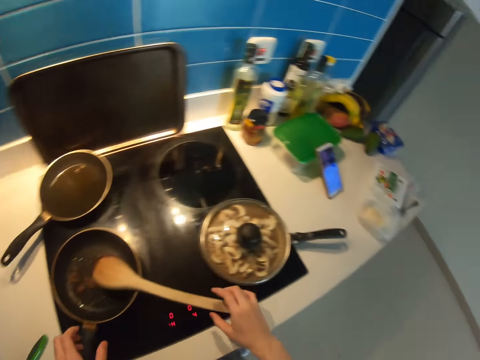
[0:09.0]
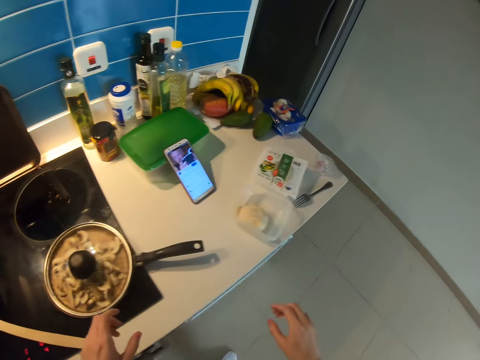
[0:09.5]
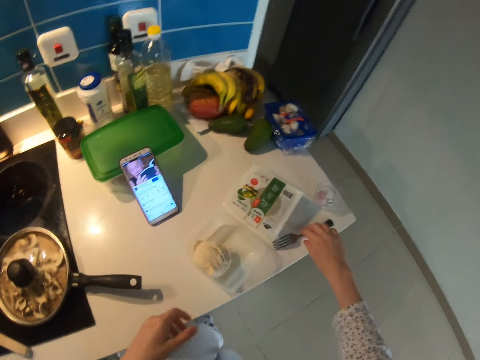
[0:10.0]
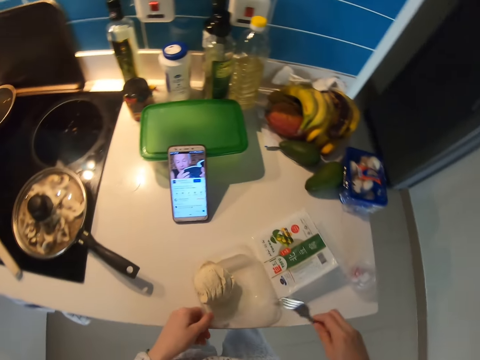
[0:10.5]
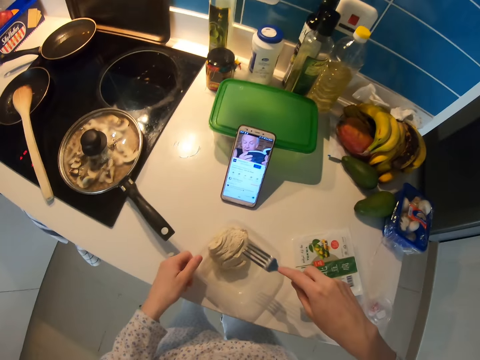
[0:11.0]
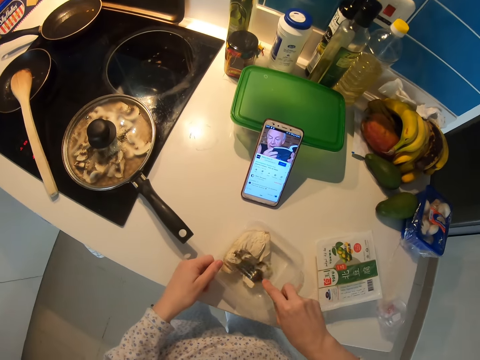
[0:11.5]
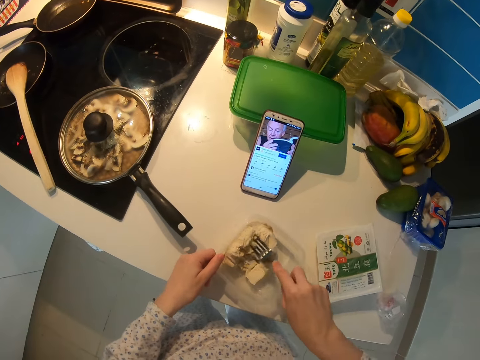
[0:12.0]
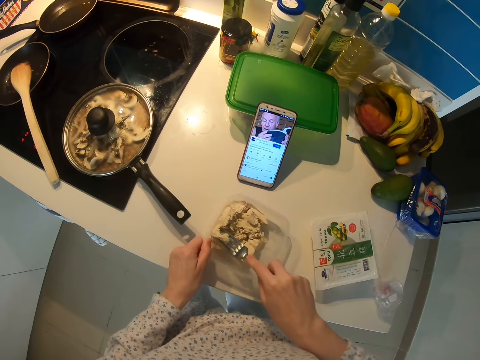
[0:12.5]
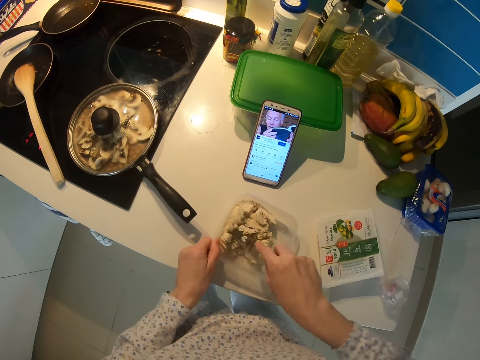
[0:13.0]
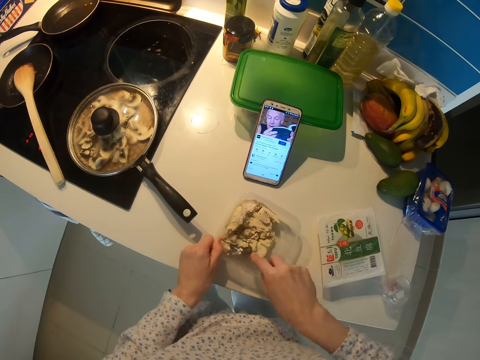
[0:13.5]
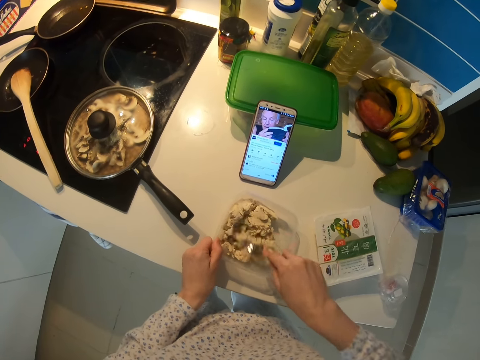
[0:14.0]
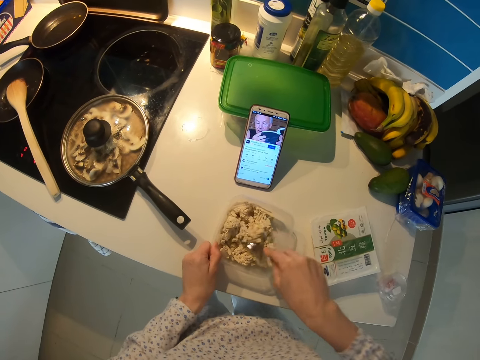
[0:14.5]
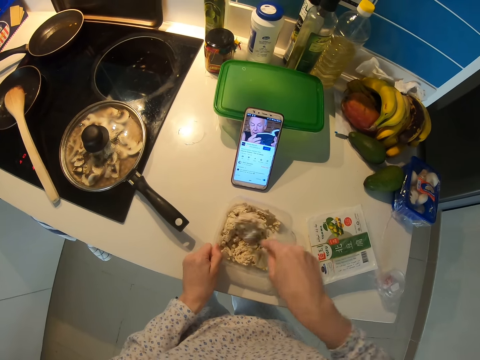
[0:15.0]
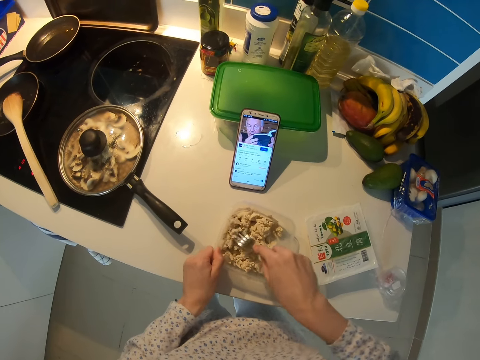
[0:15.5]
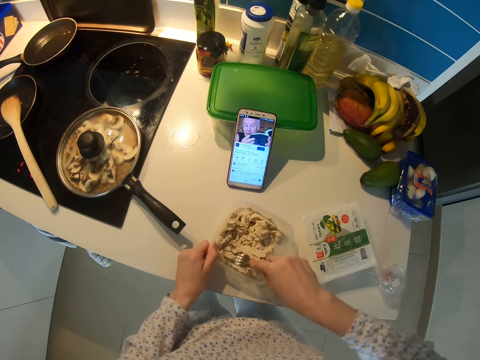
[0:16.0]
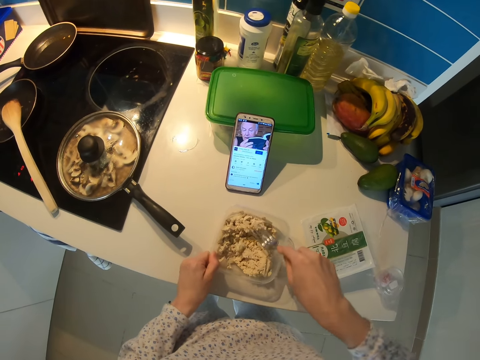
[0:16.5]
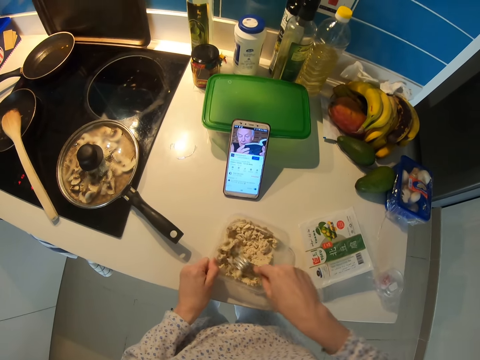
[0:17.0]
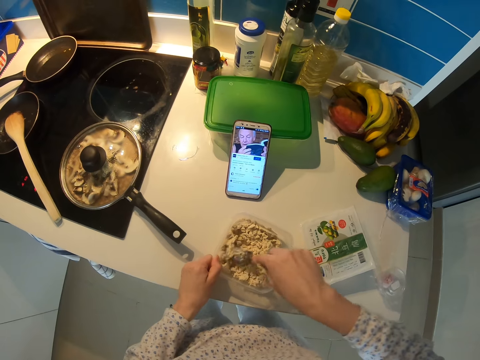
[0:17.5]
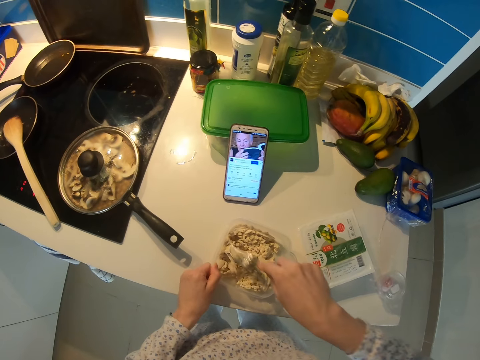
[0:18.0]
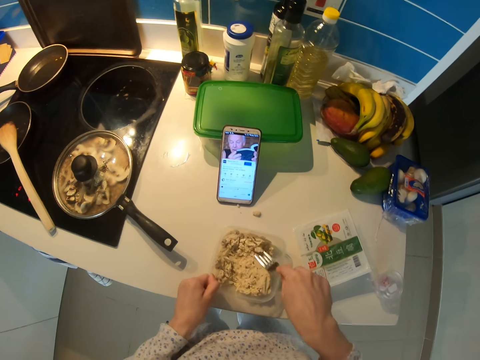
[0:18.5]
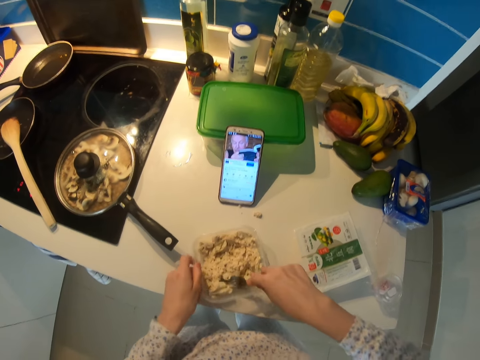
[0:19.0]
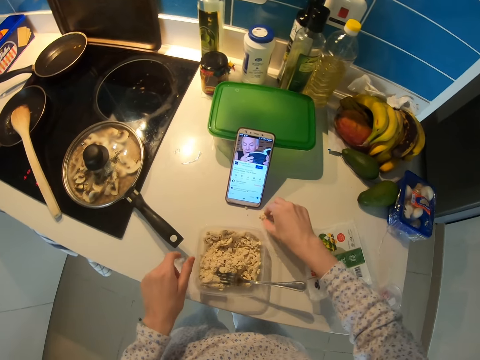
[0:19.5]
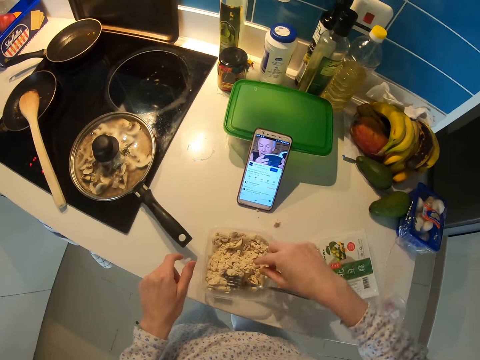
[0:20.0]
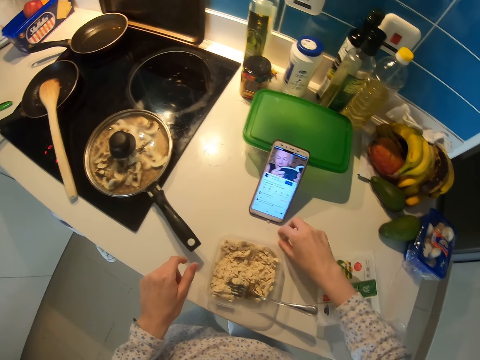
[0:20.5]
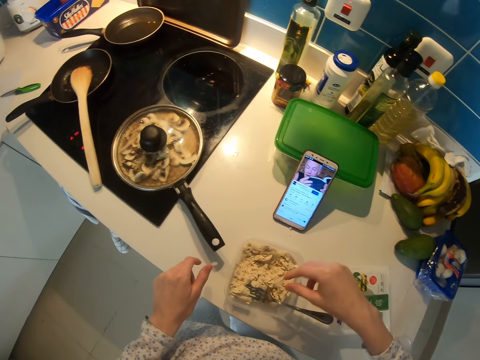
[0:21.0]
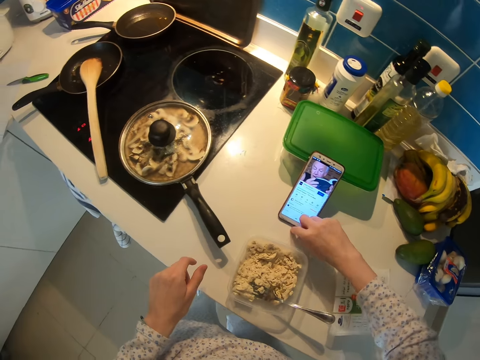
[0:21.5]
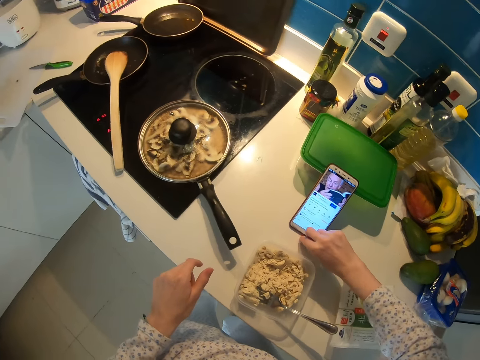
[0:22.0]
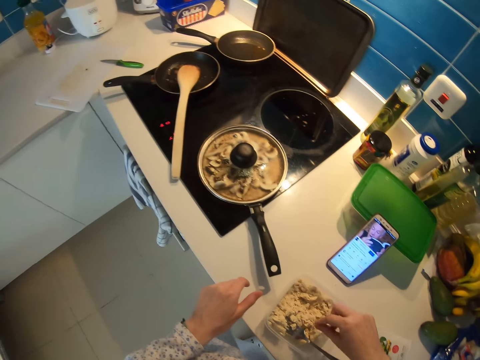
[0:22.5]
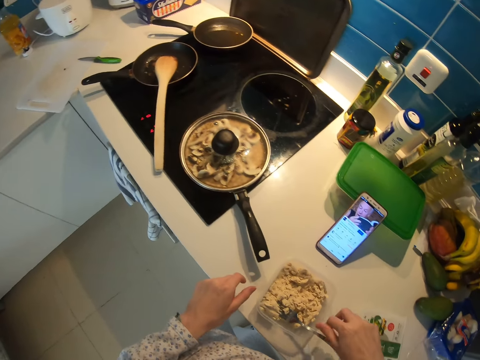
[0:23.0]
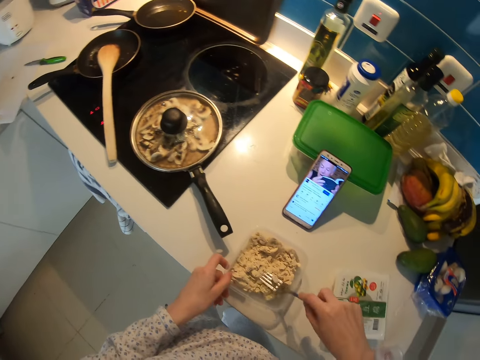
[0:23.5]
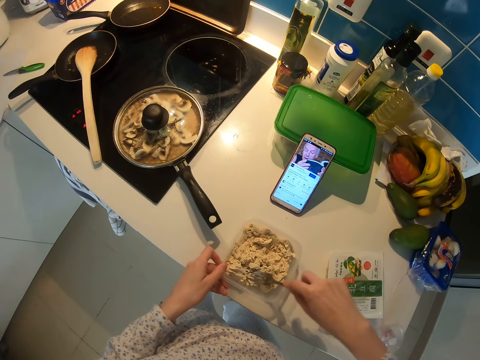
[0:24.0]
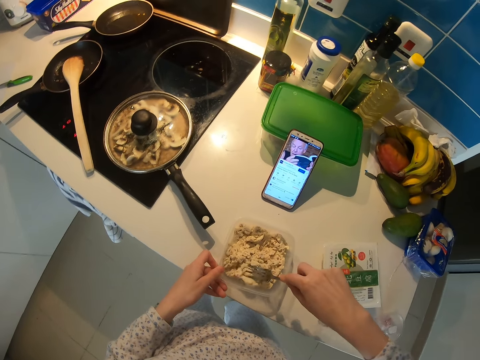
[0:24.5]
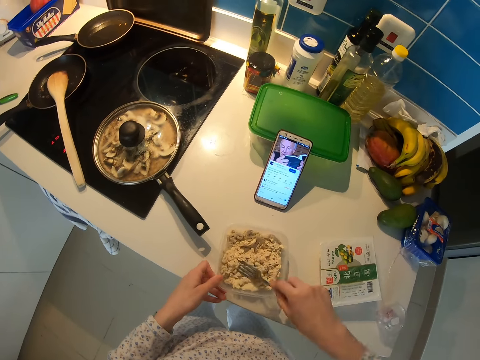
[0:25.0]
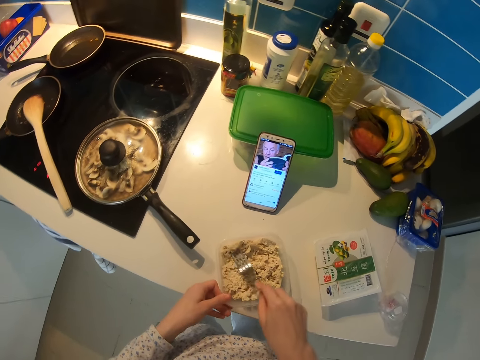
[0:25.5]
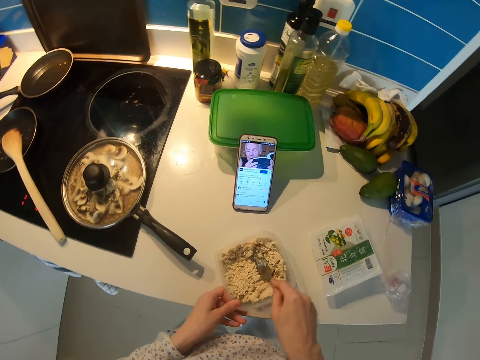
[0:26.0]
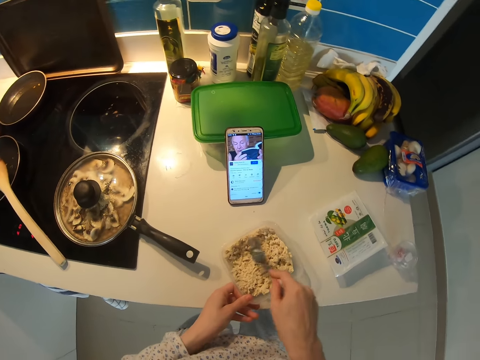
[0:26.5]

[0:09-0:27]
The camera wearer picks up a fork. They mash something with the fork. They pick a particle on the surface and put the particle in the dish. They pick a particle on the surface and put the particle in the dish. They pick a particle on the surface and put the particle in the dish. They mash something with the fork.

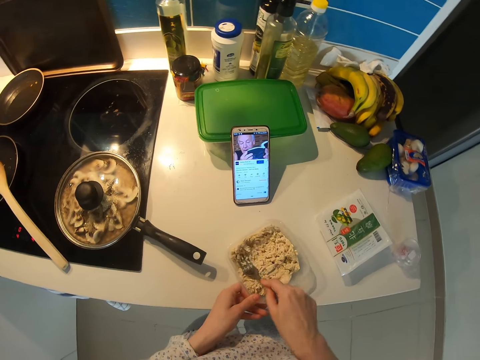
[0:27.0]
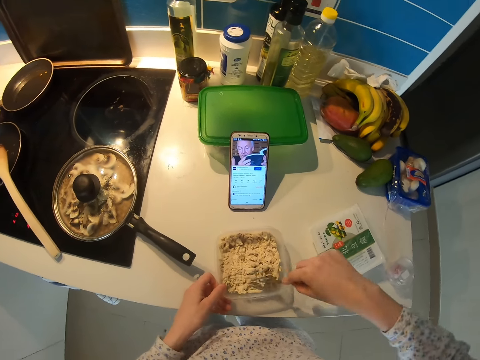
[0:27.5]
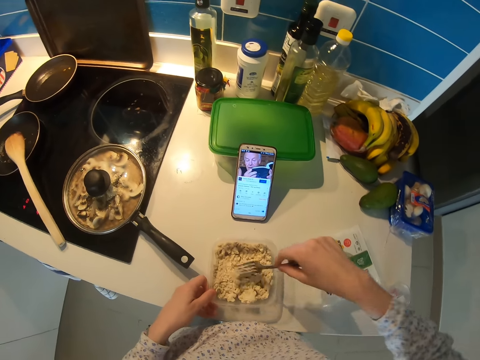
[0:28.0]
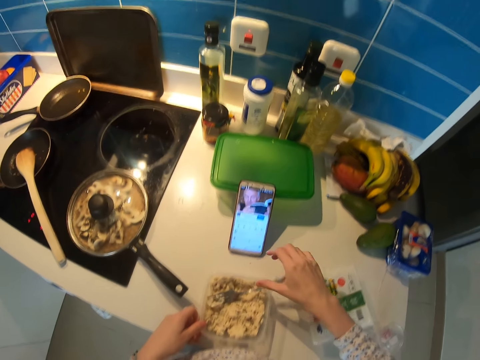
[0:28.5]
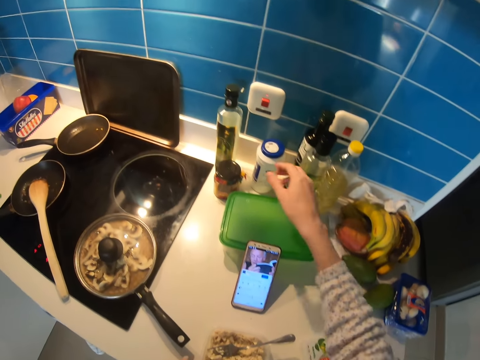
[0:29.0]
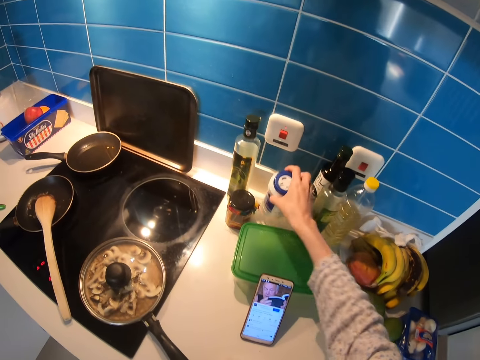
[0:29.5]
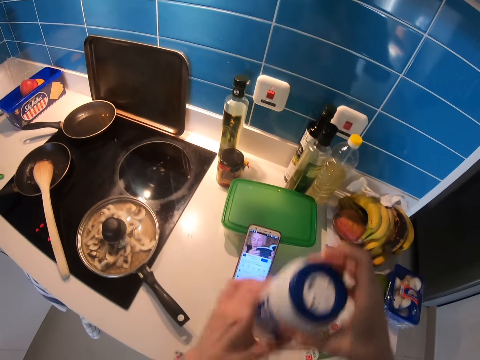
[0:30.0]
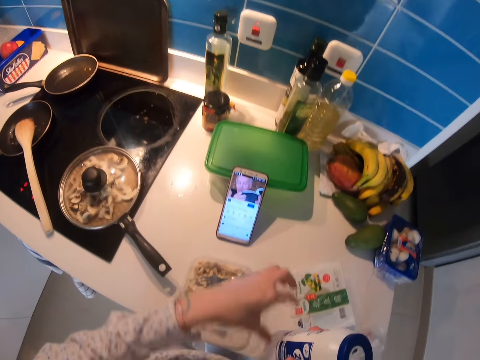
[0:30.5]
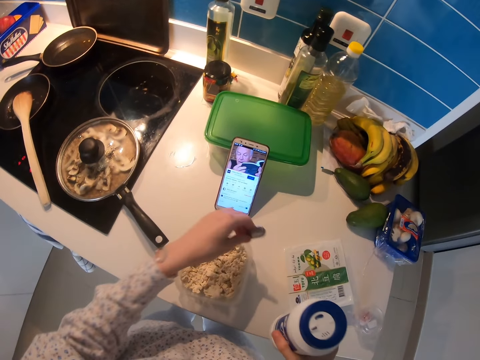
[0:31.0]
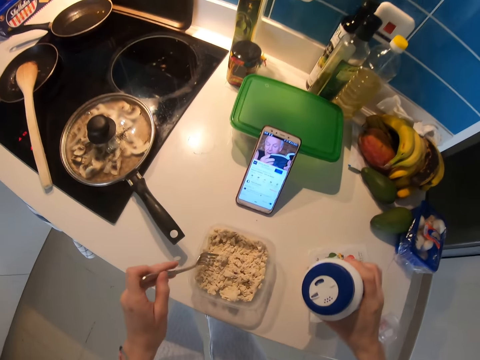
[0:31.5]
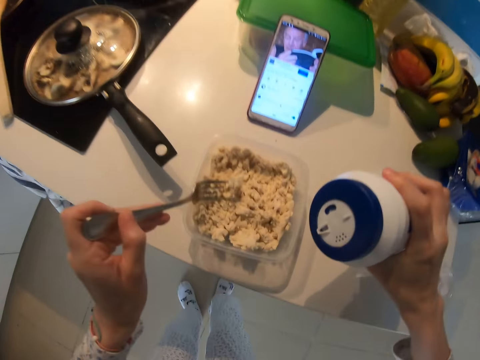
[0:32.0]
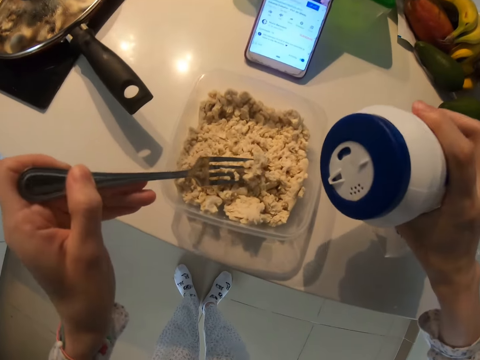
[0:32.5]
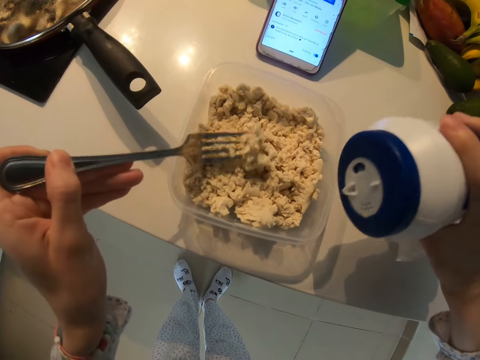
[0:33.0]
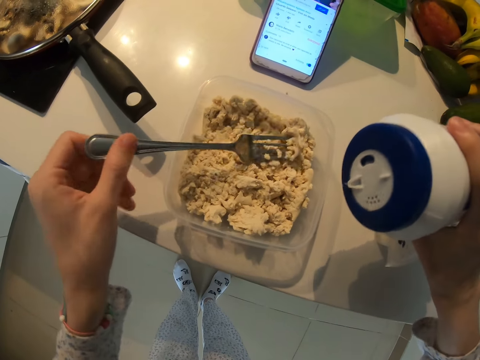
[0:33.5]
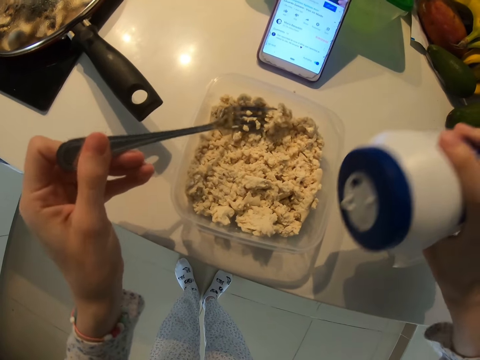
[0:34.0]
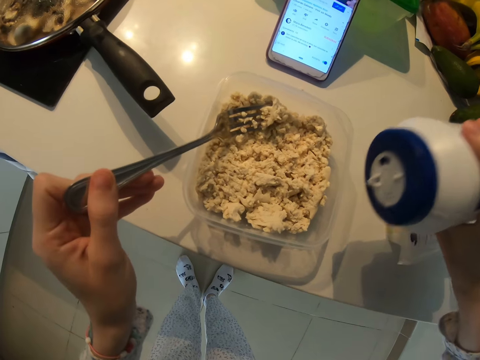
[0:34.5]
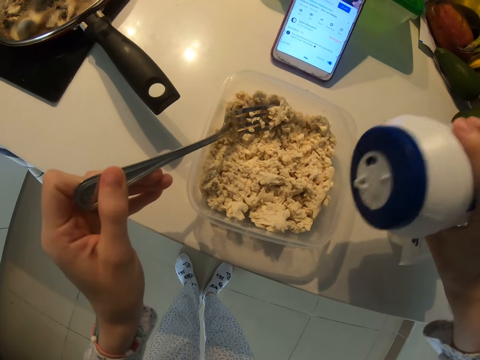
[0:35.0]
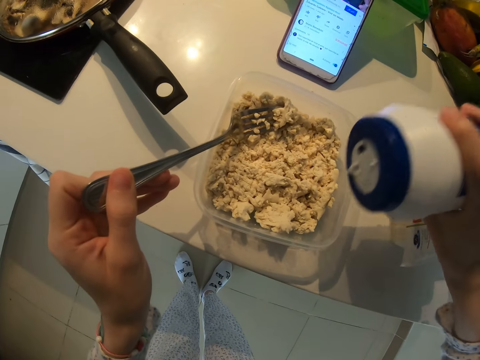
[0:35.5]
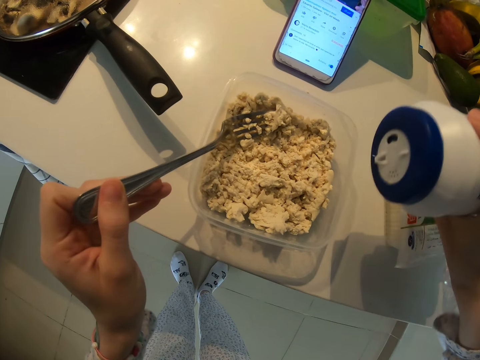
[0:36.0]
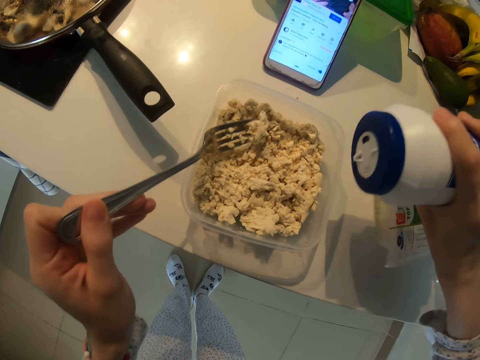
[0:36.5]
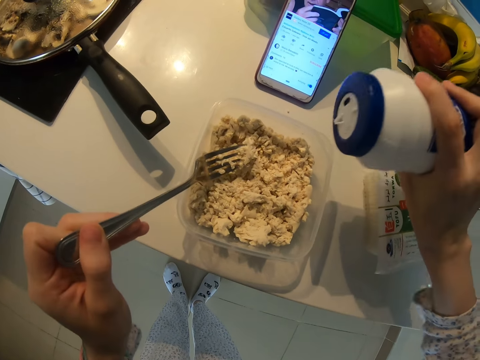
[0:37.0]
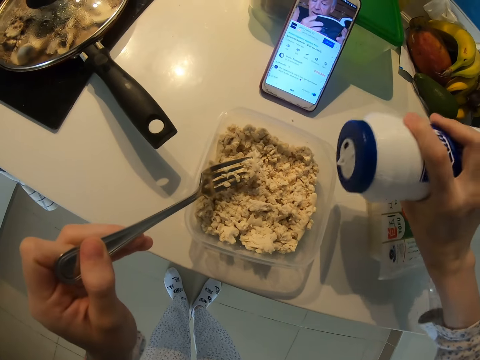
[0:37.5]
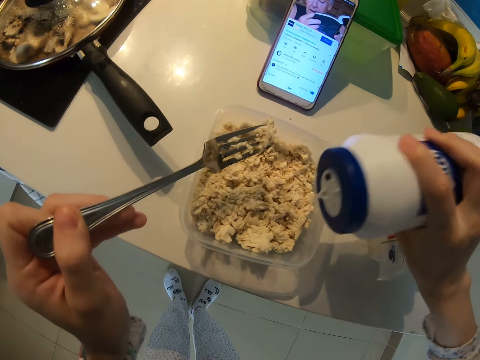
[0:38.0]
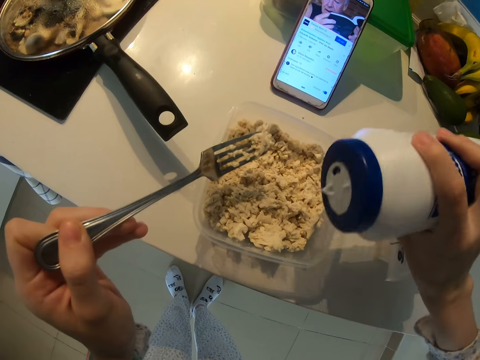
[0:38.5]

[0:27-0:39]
The camera wearer picks a container of salt. They move the fork. They sprinkle the salt on the food.
